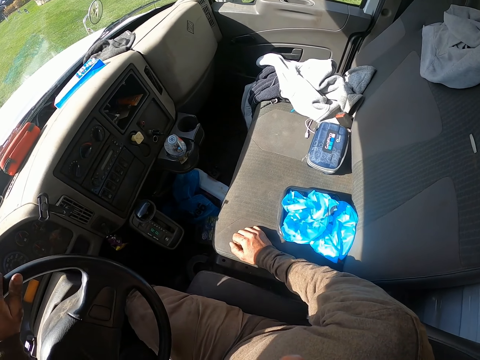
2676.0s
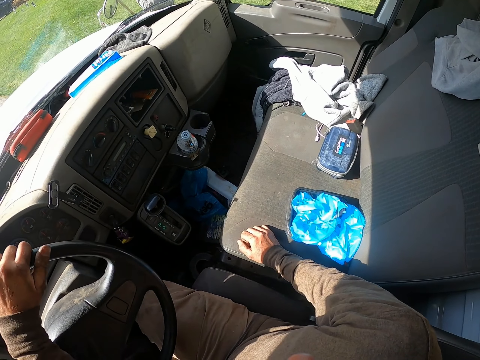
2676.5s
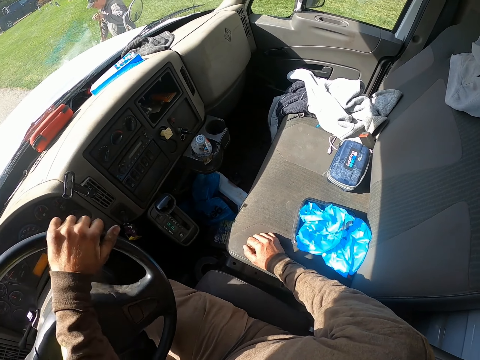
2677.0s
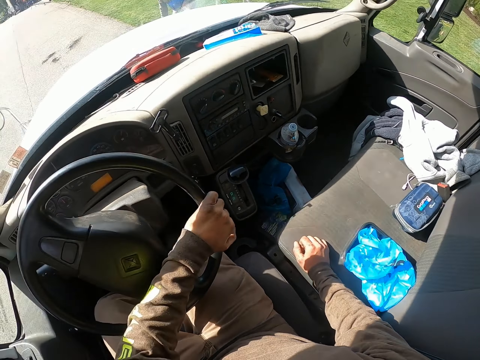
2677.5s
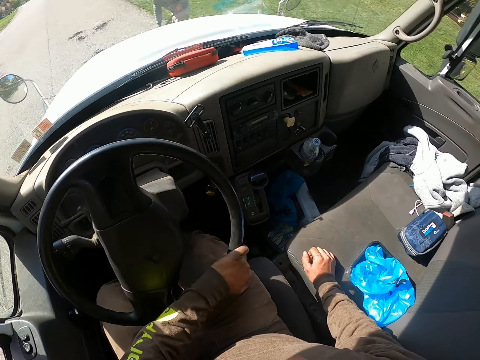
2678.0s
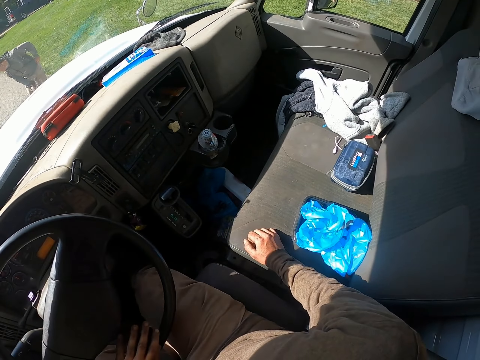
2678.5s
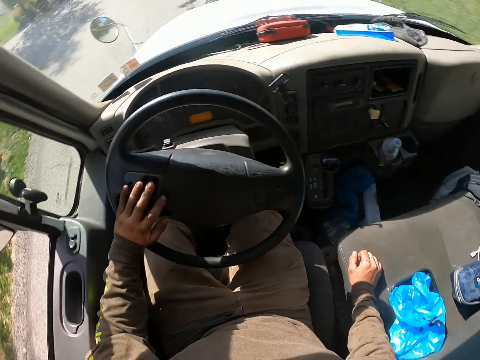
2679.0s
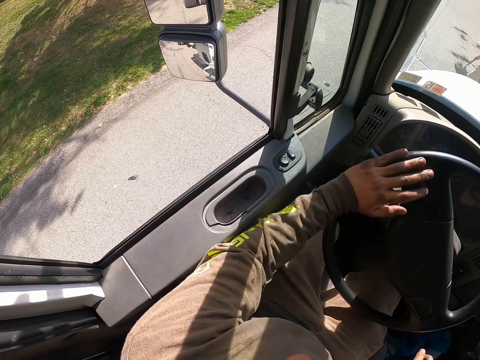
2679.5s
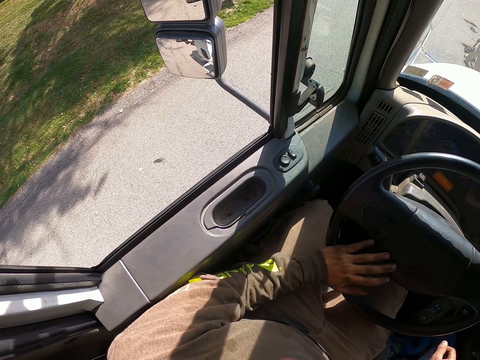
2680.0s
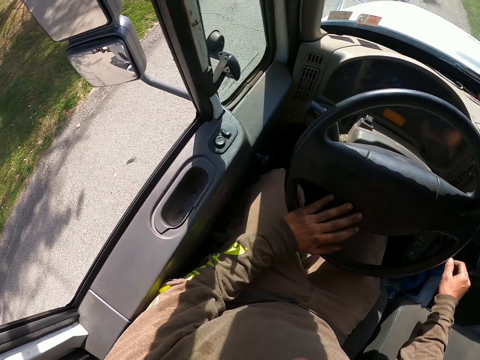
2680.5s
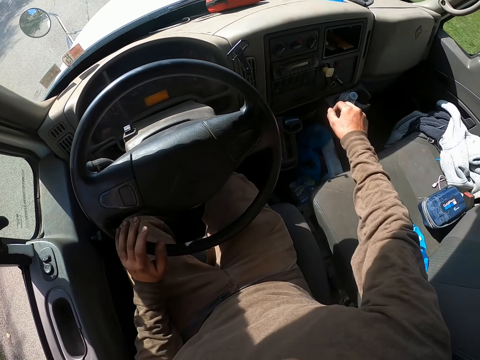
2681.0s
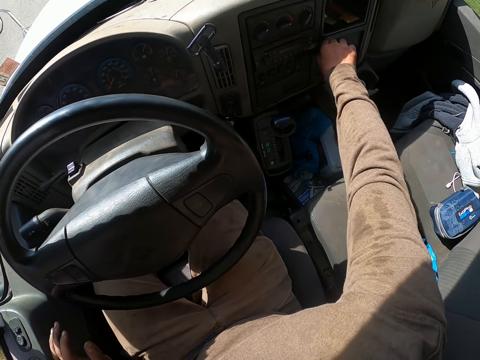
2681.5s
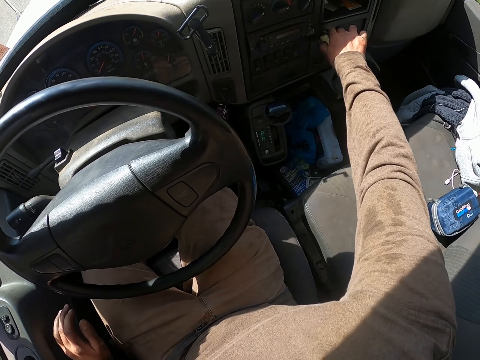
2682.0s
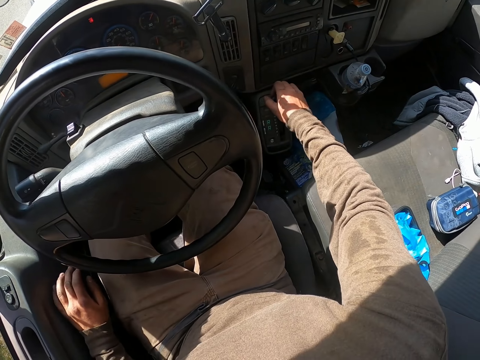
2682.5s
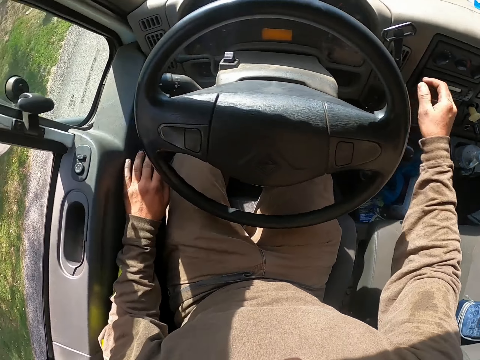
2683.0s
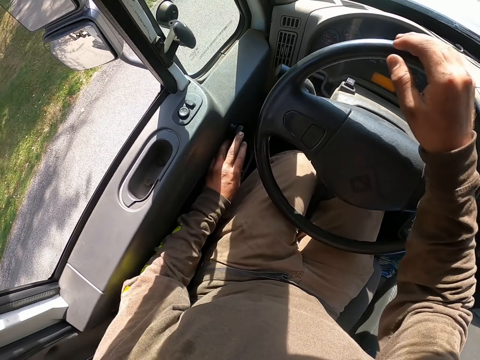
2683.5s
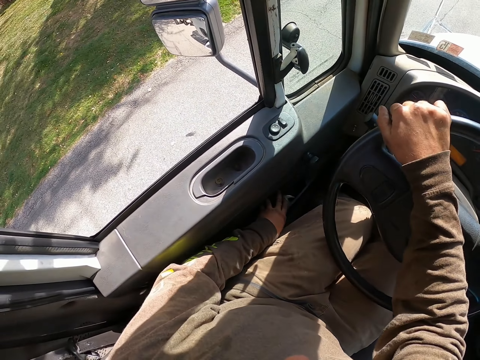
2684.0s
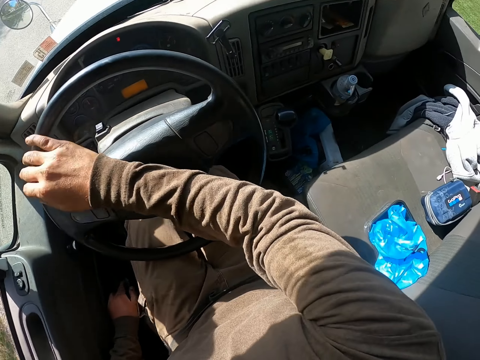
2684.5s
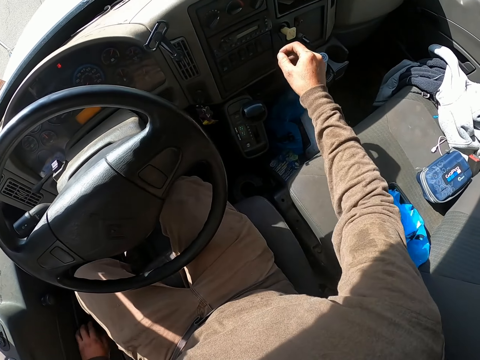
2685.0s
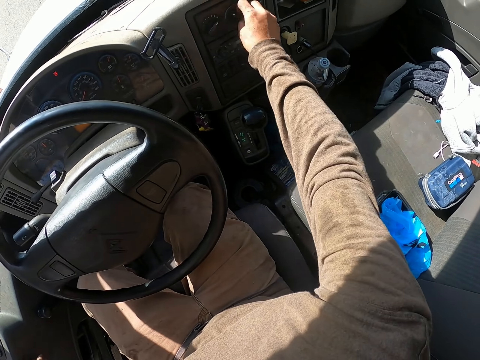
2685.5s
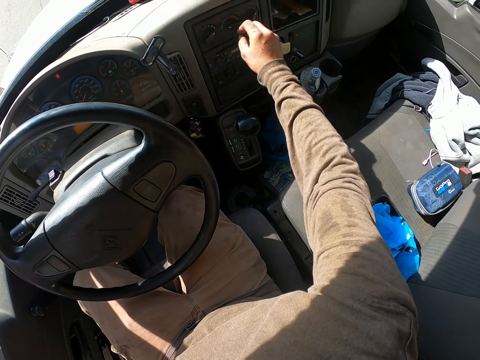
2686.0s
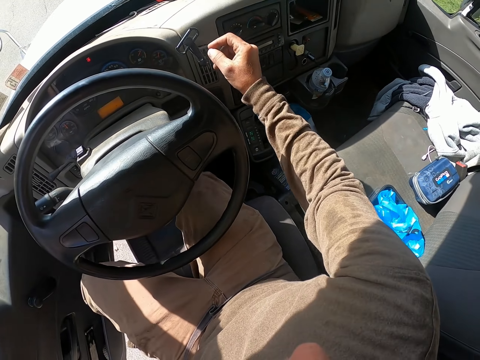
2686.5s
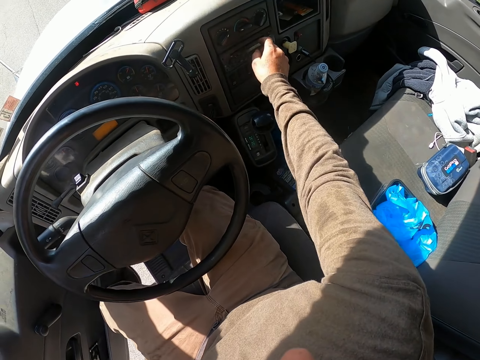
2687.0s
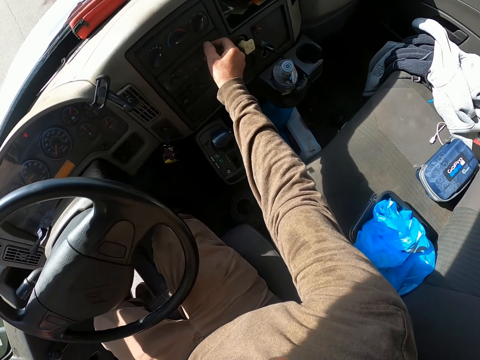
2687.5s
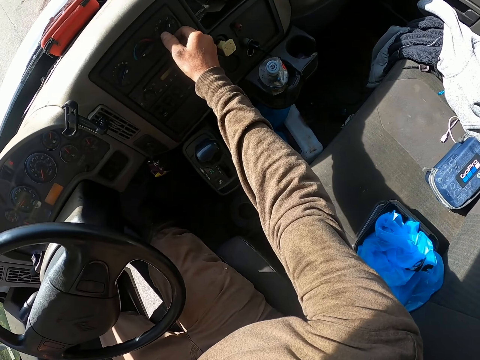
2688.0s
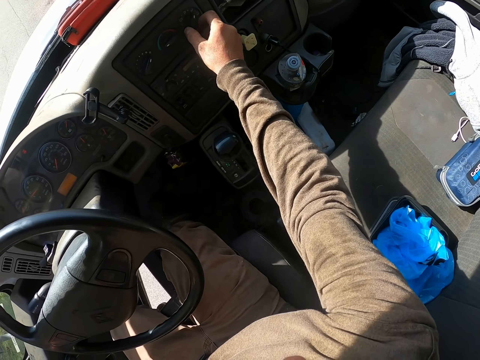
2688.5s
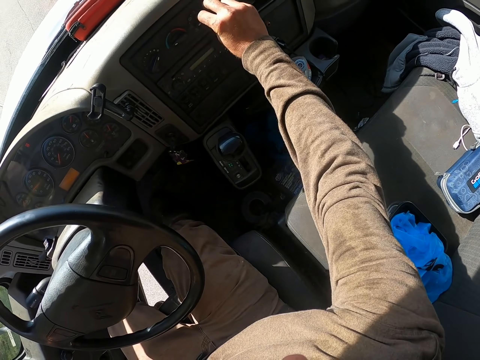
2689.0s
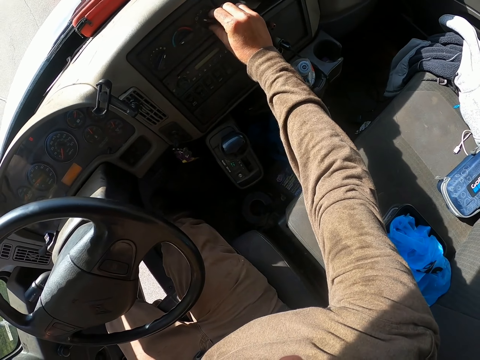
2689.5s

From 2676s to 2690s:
The camera wearer touches the truck button. They touch the gear. They touch the truck button.

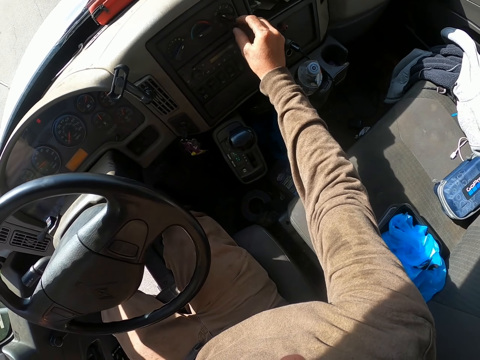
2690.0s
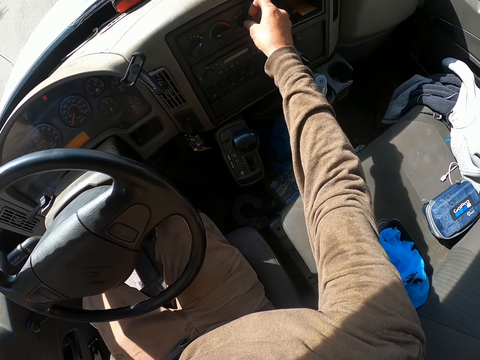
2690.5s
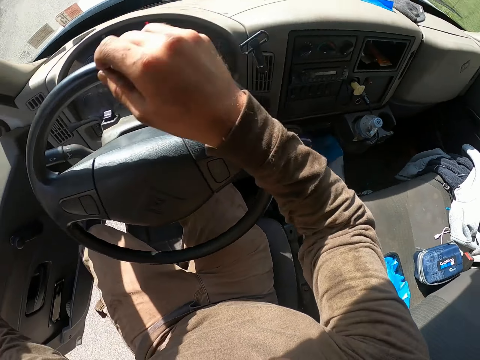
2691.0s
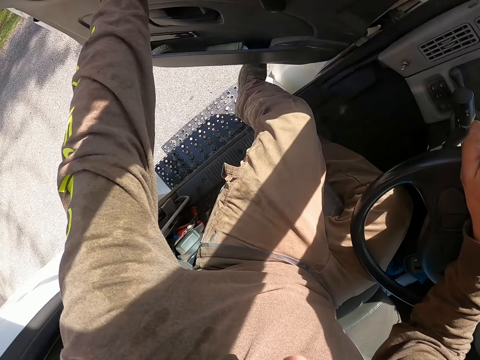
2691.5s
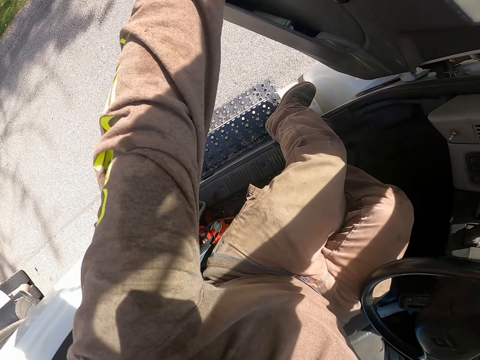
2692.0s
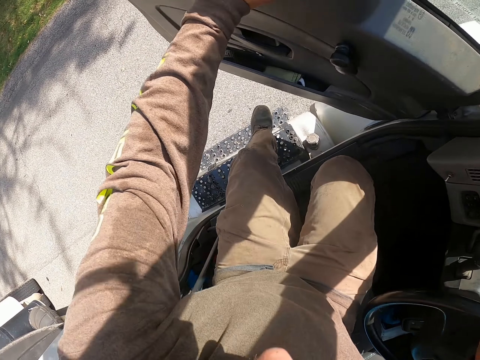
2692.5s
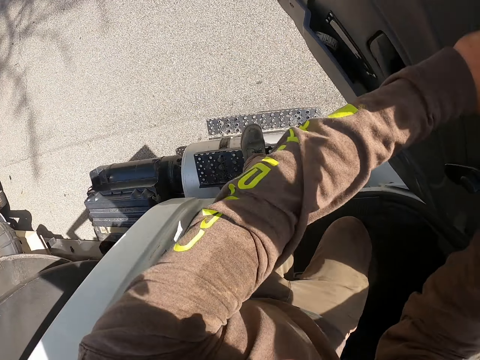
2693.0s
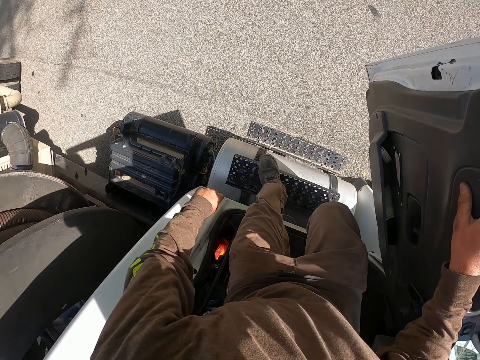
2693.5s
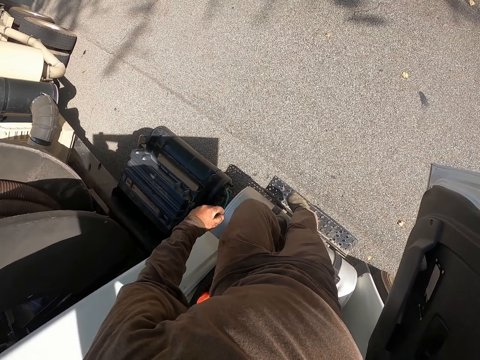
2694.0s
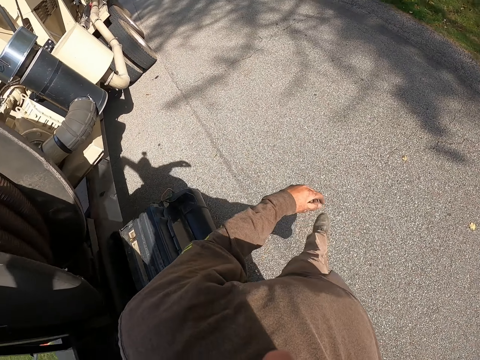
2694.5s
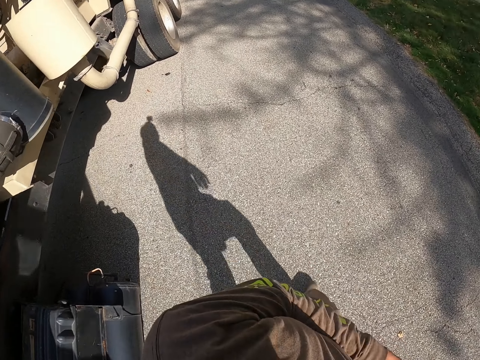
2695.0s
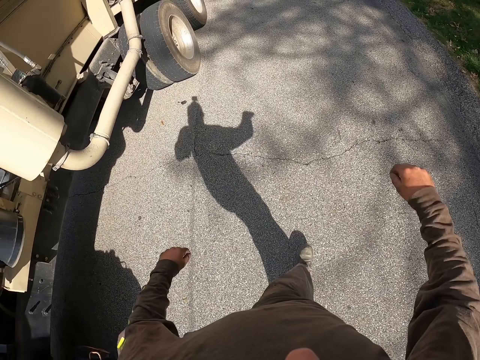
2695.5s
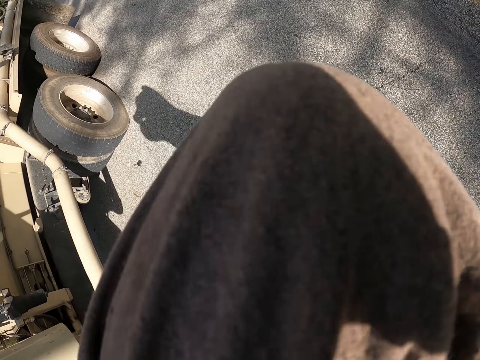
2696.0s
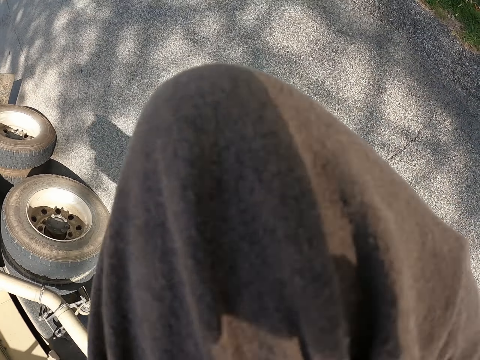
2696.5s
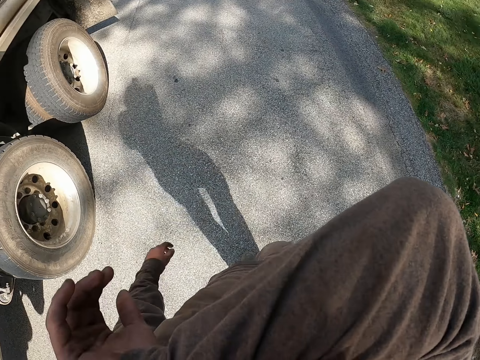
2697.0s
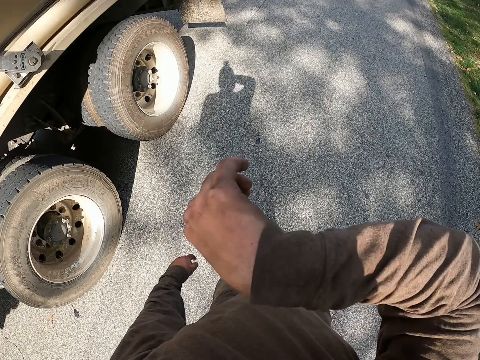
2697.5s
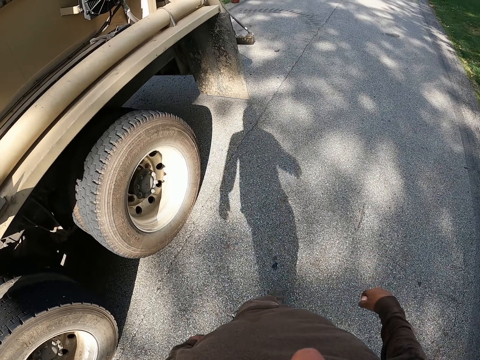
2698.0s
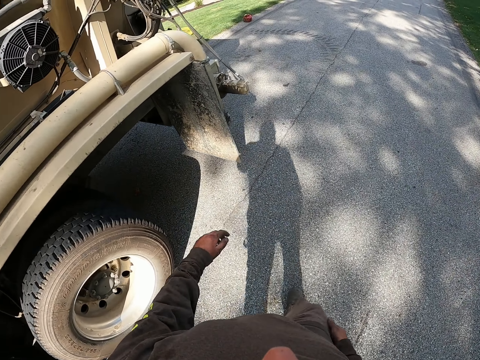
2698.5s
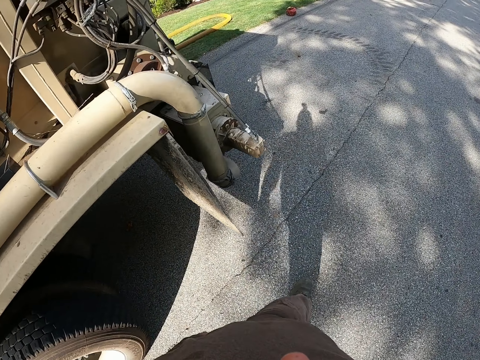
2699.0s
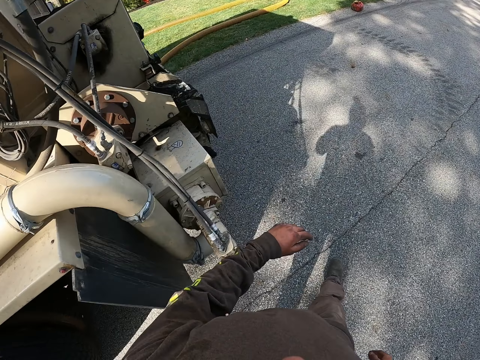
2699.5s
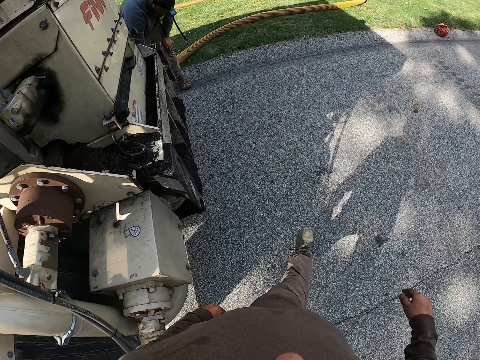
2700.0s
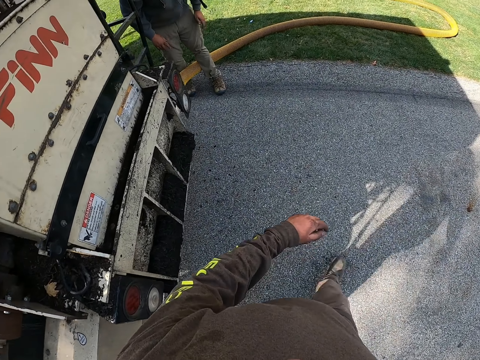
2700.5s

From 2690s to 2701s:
The camera wearer exits the truck. They walk around. They walk around again. They wipe the face.

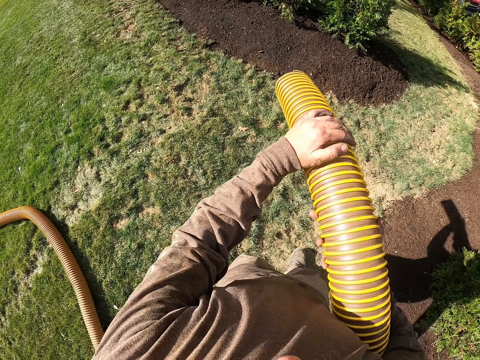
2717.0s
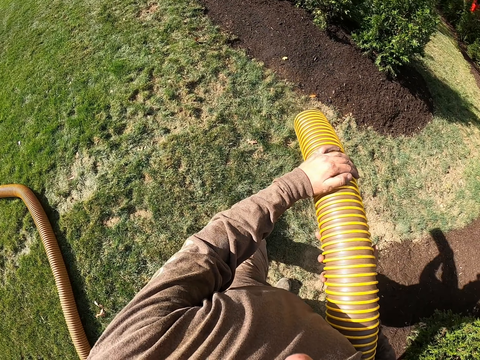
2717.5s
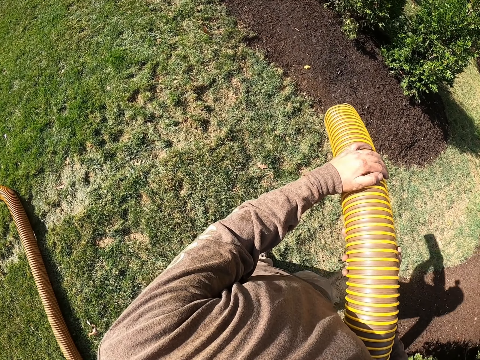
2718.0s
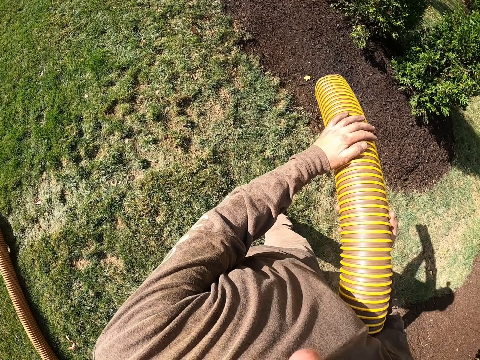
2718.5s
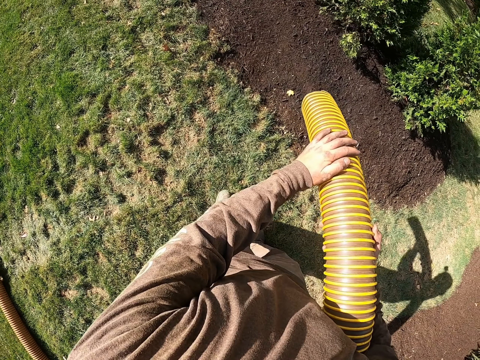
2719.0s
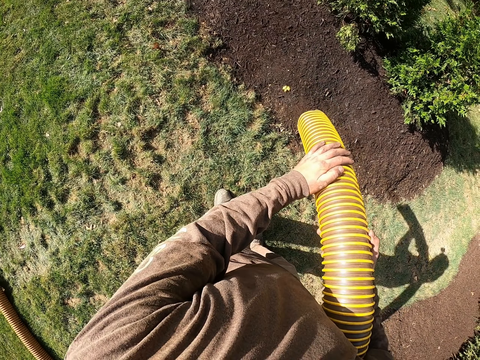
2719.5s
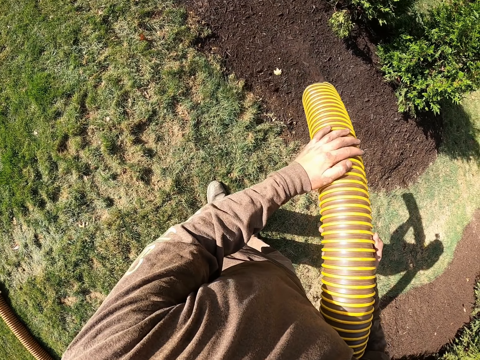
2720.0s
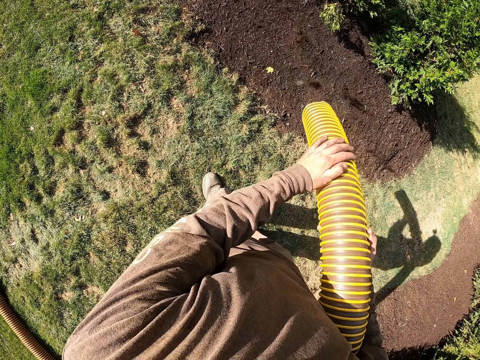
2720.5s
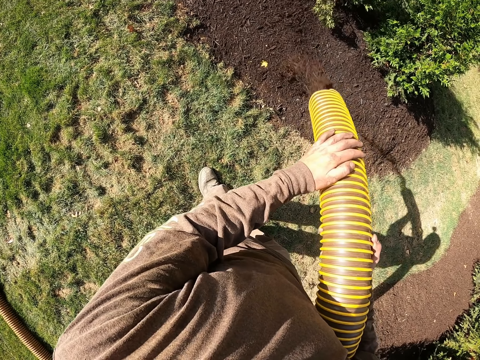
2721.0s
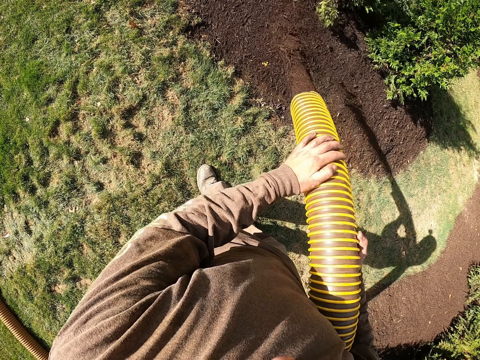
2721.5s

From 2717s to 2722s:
The camera wearer looks around. They sprinkle manure on the plants. They hold the pipe with both hands. They shake the pipe.
